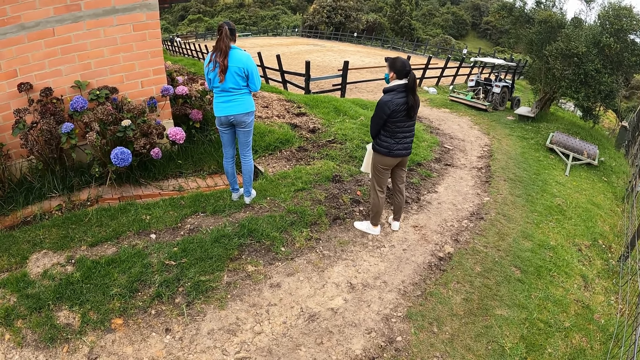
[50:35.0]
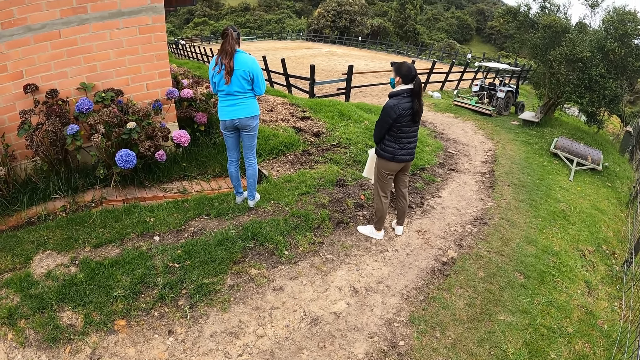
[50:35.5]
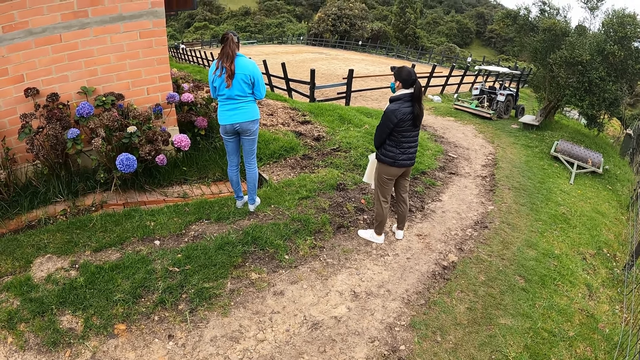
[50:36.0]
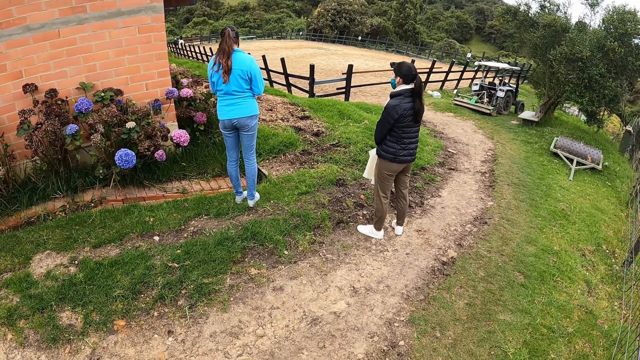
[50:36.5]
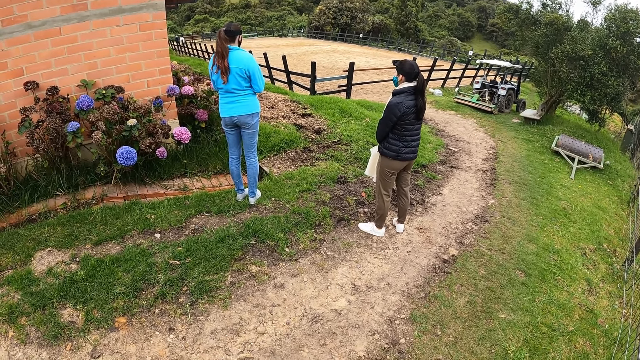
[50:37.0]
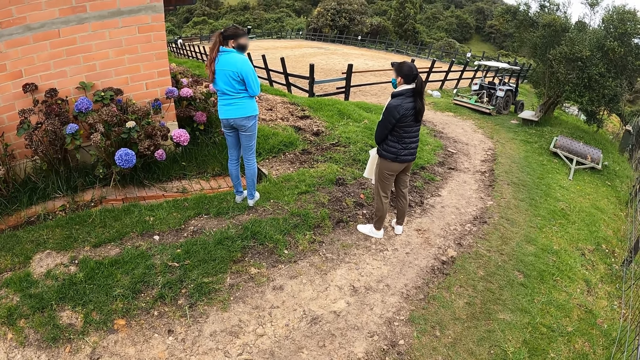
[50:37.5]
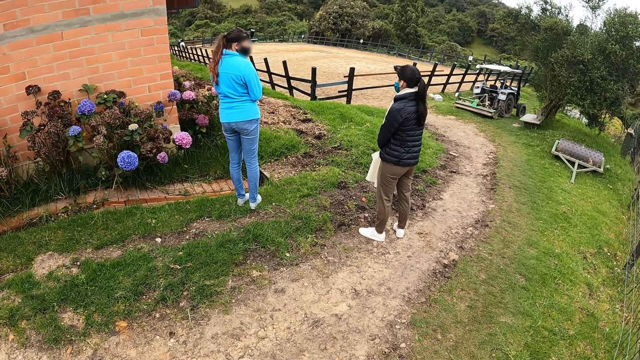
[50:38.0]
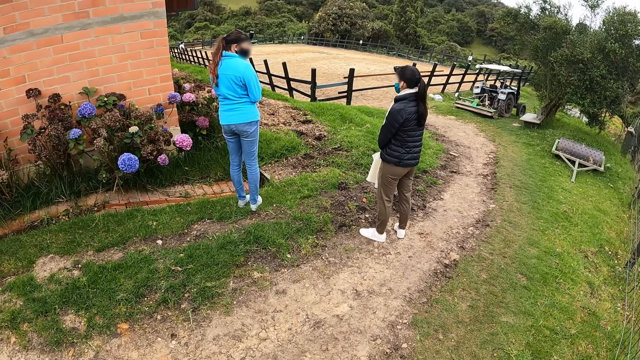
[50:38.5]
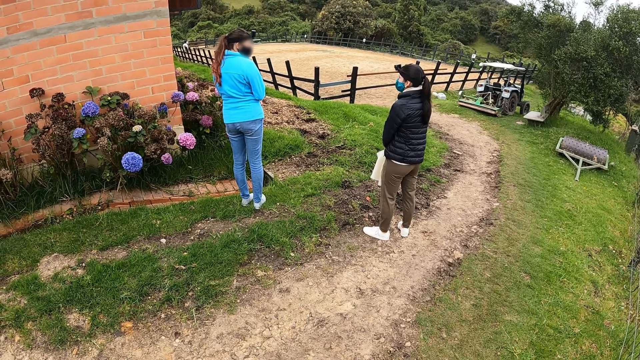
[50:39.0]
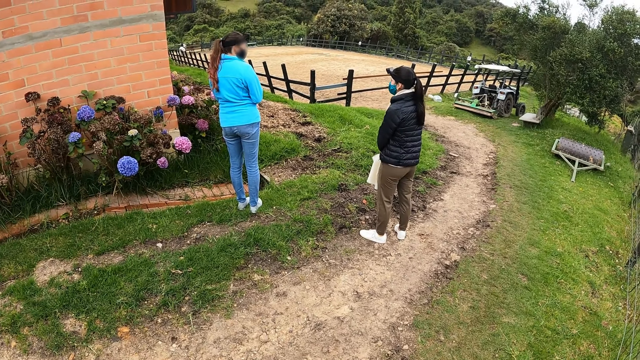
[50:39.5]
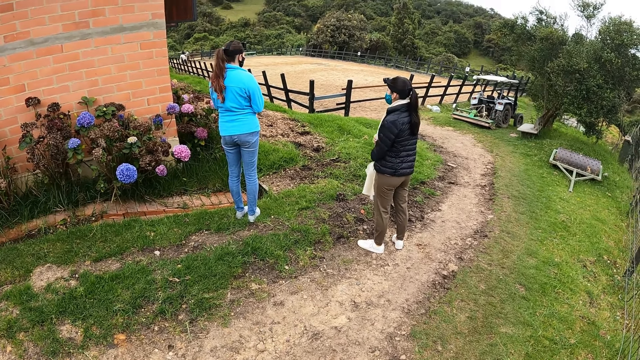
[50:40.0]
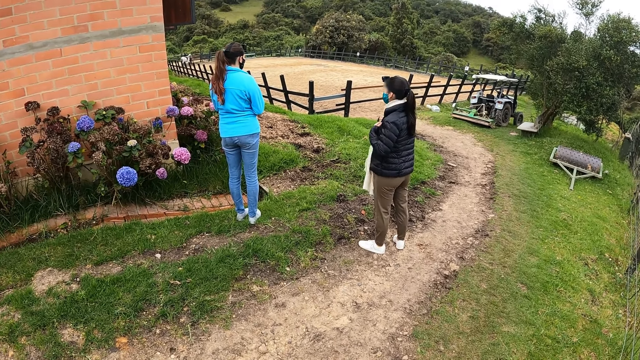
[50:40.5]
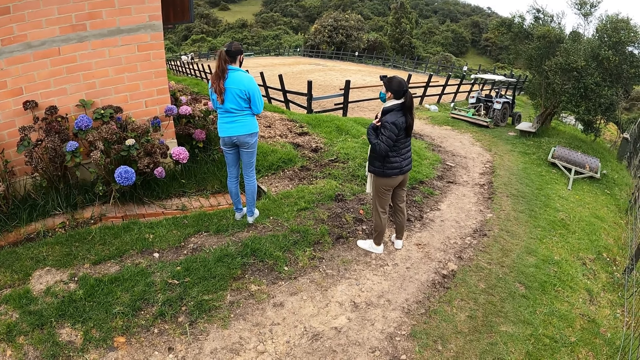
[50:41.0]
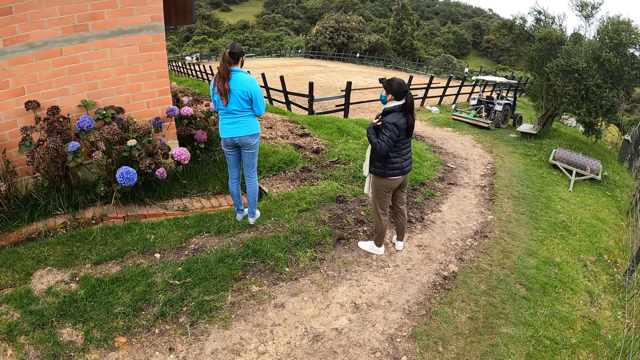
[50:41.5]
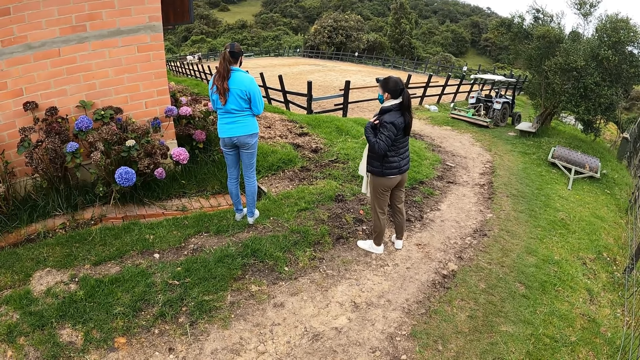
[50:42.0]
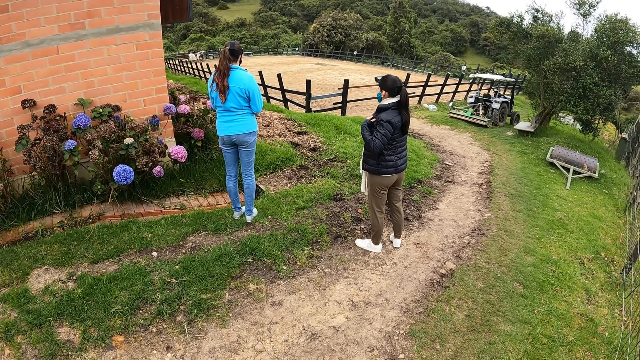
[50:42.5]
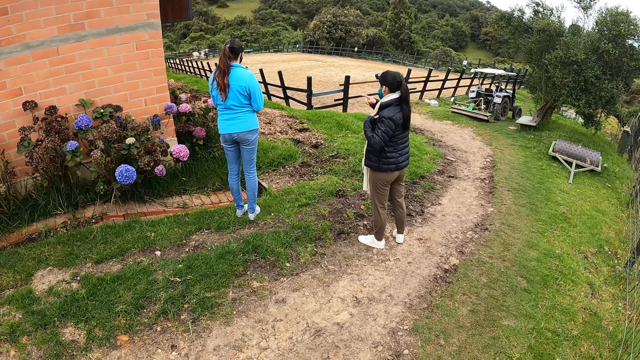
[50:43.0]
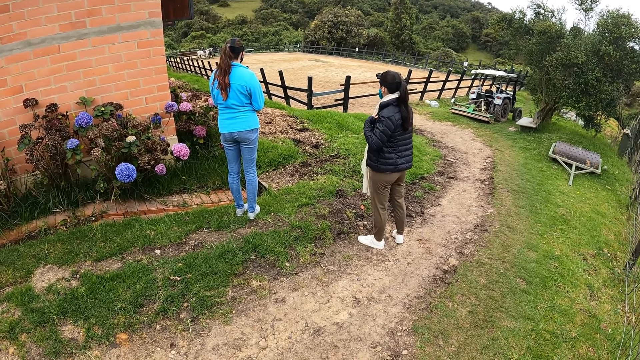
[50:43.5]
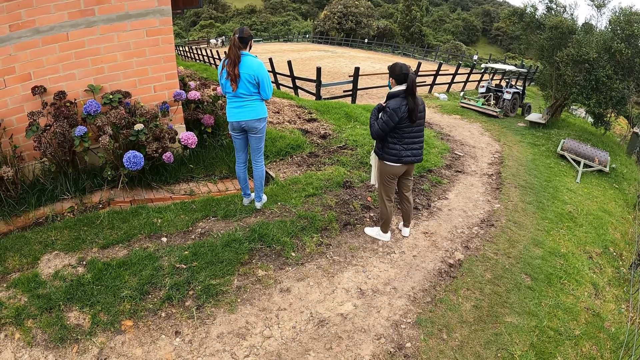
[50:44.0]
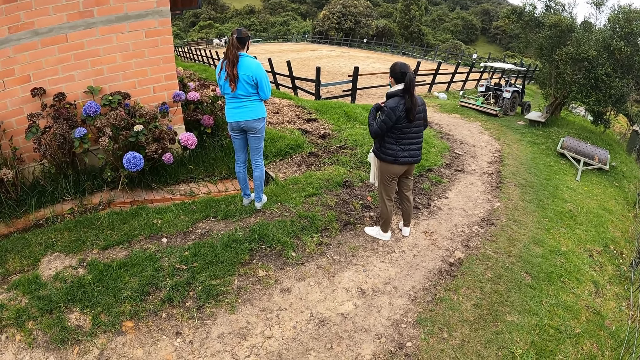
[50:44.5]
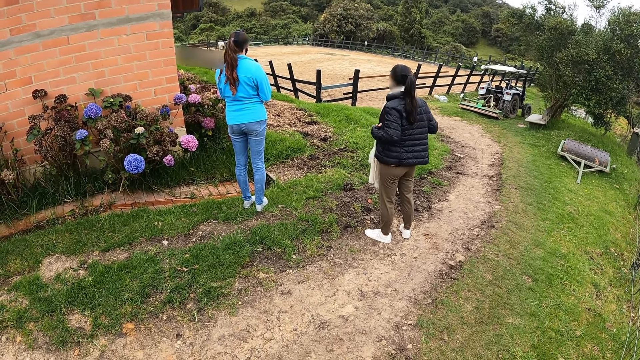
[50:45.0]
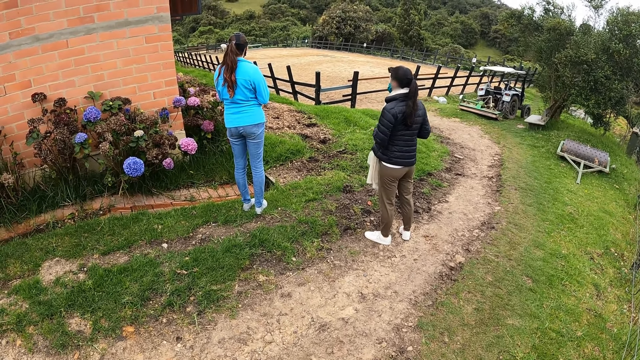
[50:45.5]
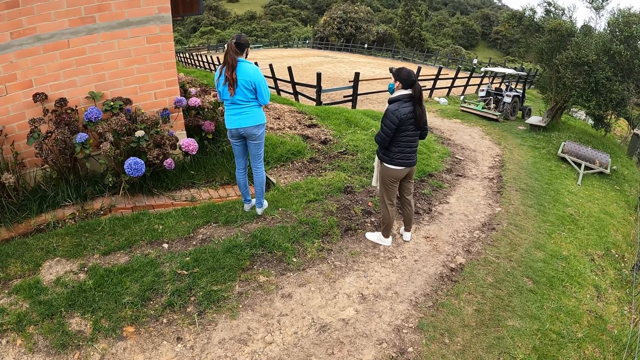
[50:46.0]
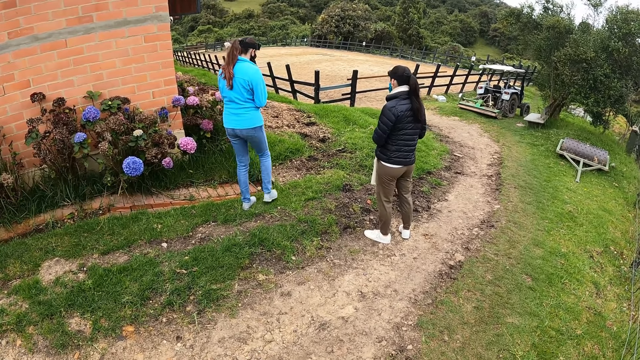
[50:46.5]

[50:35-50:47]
The camera wearer stares at a woman and another woman. The second woman moves her jacket. She points a finger. She moves her jacket.

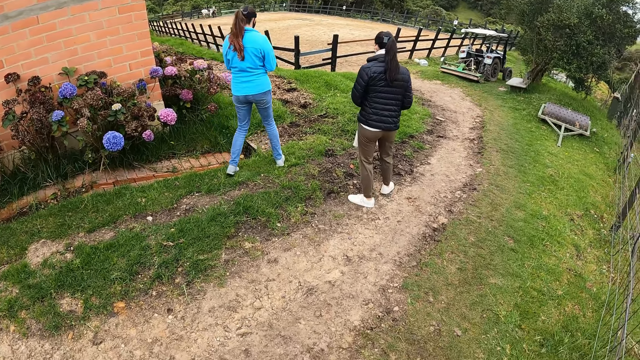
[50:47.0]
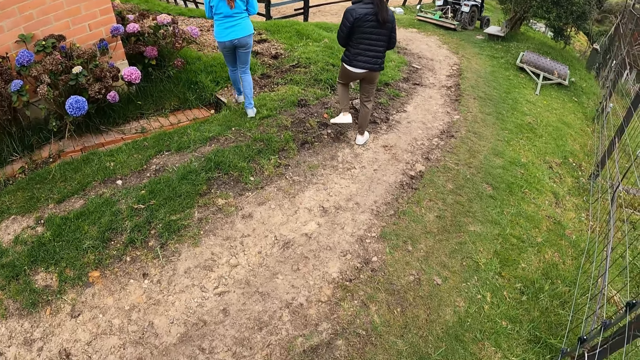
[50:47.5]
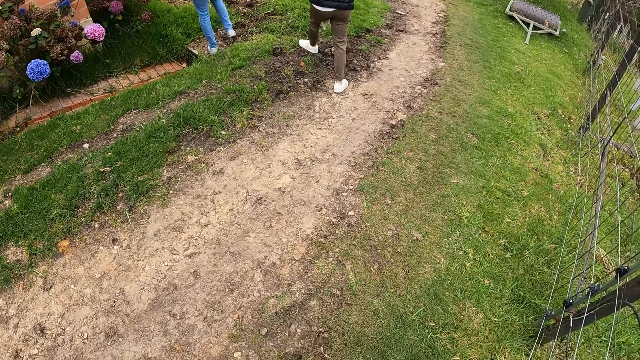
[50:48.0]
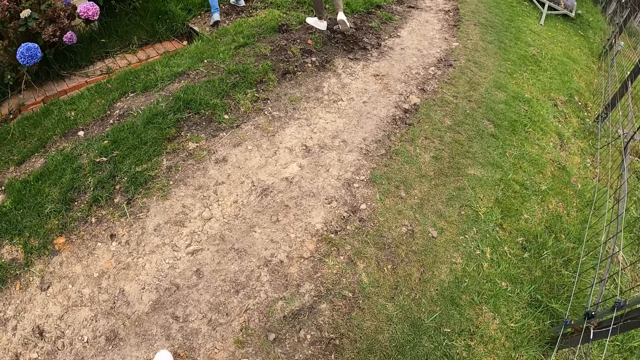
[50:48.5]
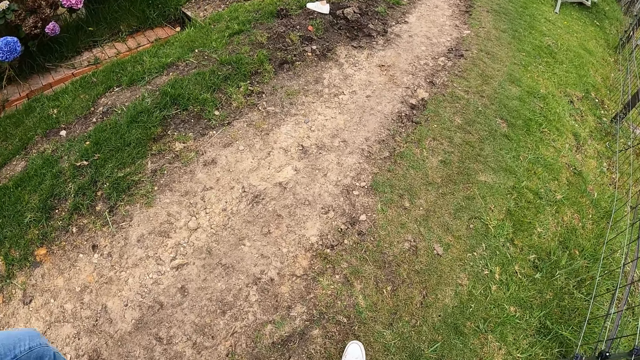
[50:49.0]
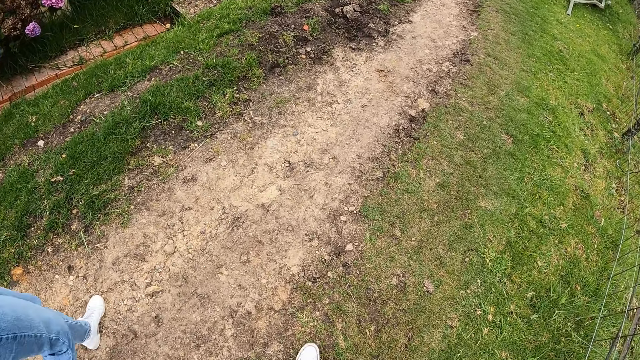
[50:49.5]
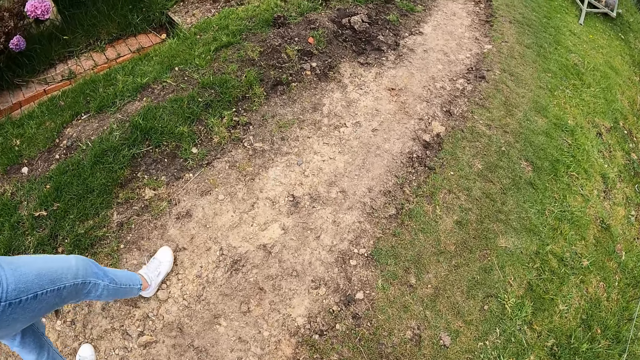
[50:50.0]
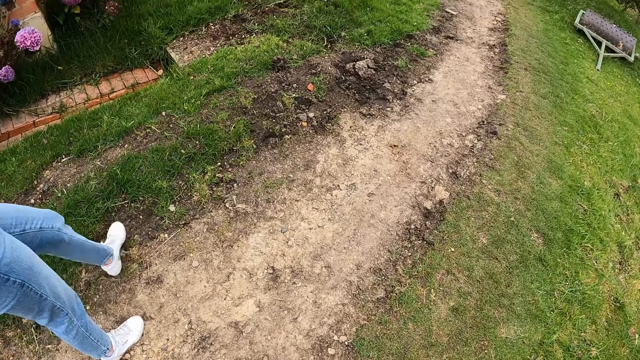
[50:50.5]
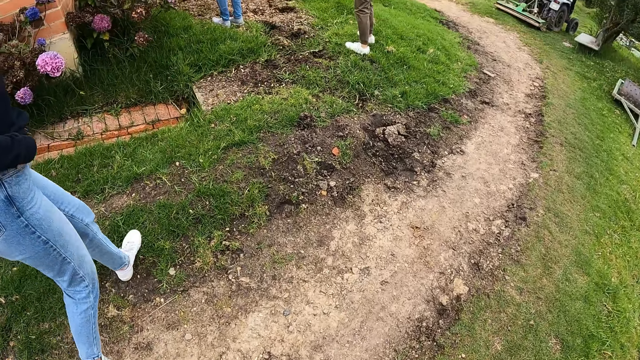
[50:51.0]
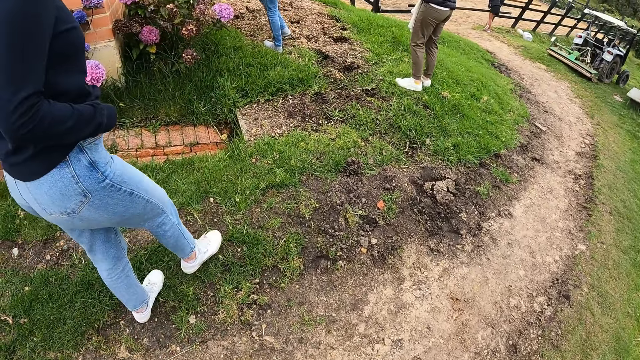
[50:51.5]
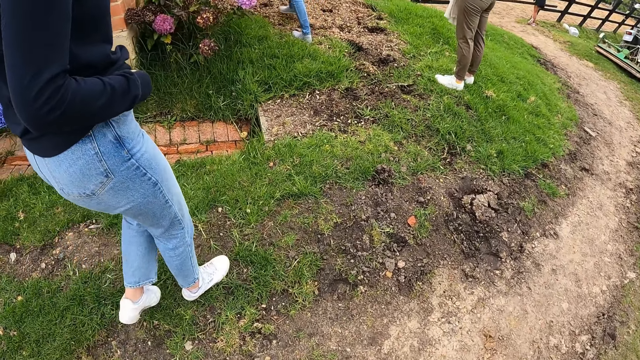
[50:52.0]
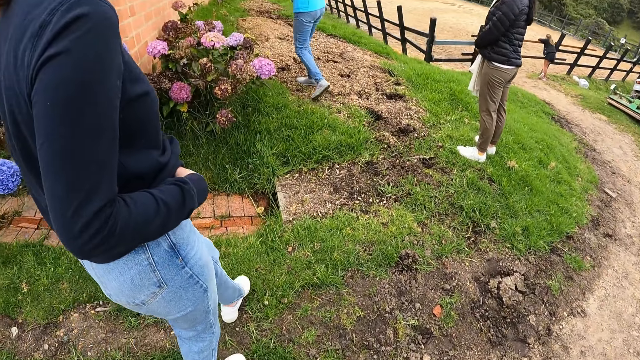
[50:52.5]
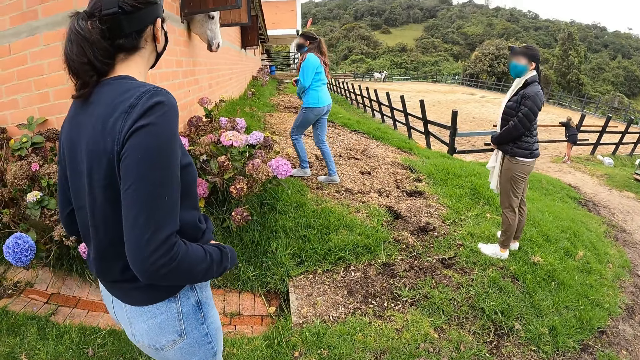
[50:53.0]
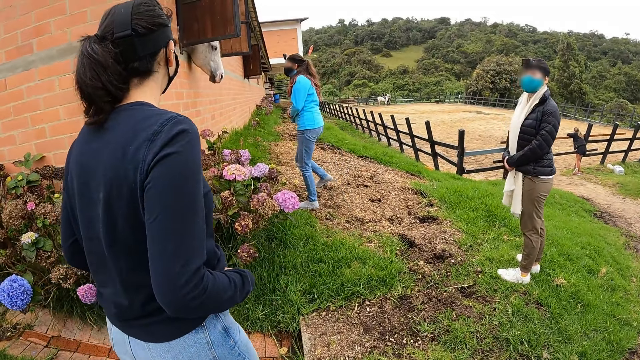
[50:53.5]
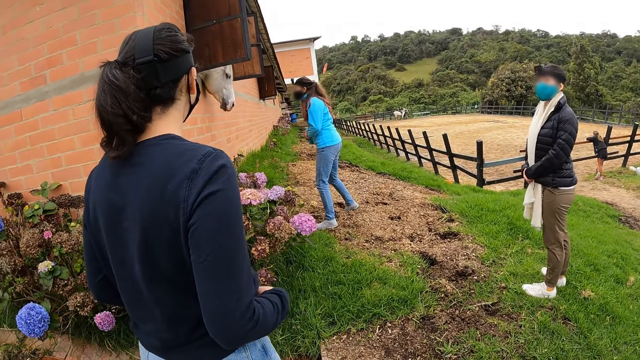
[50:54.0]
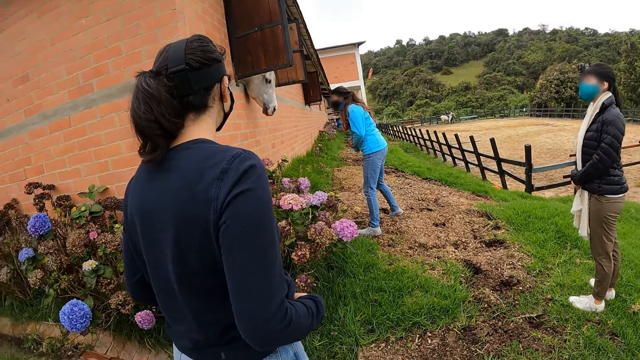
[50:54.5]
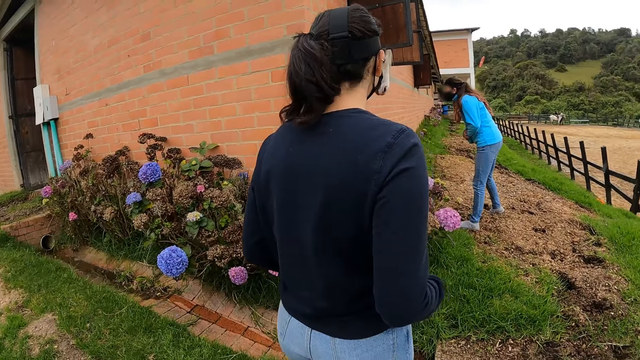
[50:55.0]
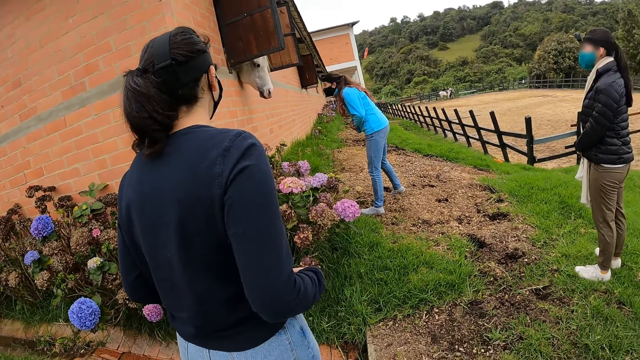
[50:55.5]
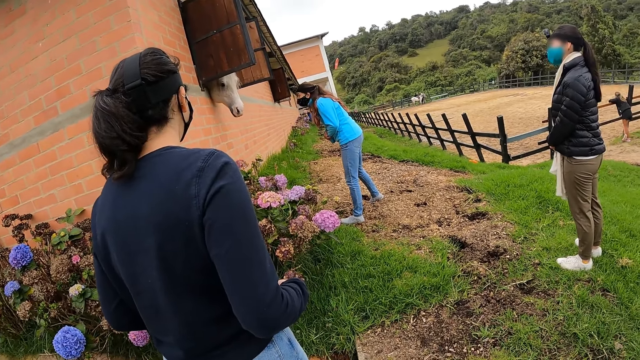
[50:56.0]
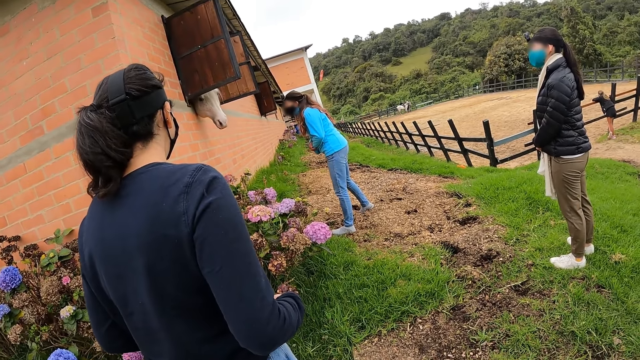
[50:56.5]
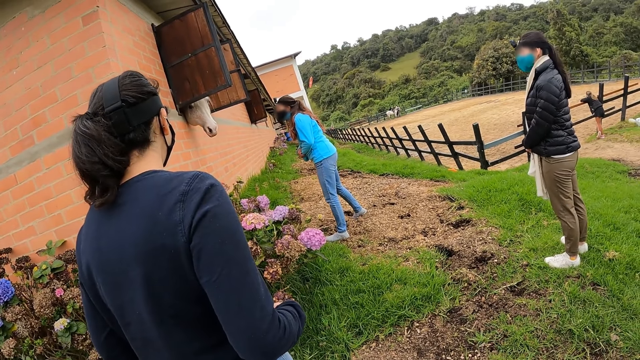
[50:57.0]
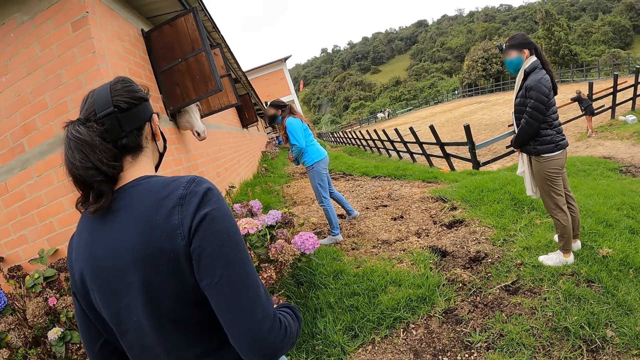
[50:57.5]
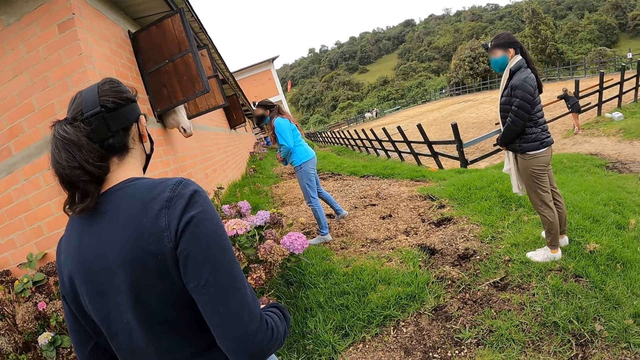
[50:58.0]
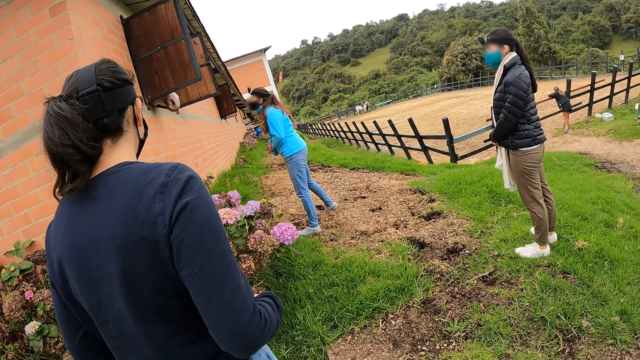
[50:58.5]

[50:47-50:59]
A woman walks towards a horse. Another woman walks behind the first woman. A third woman walks near the camera wearer. The camera wearer walks towards the second woman. The first woman stares at the horse.
